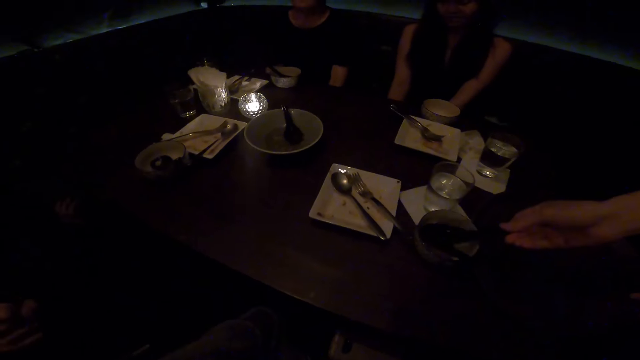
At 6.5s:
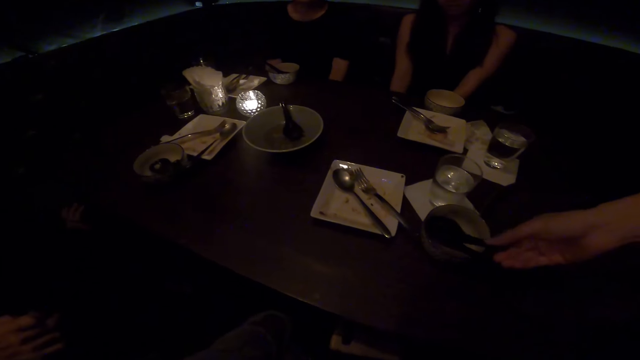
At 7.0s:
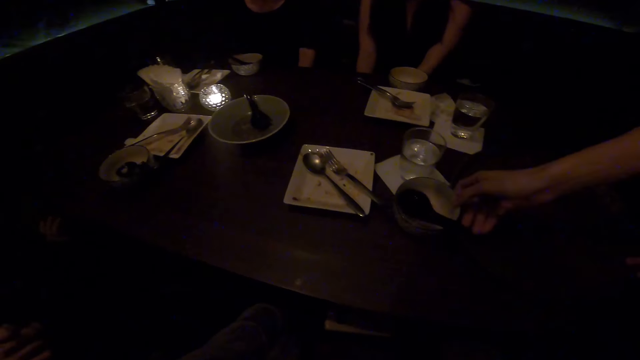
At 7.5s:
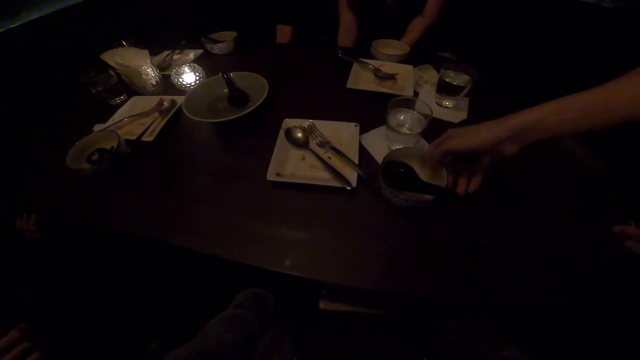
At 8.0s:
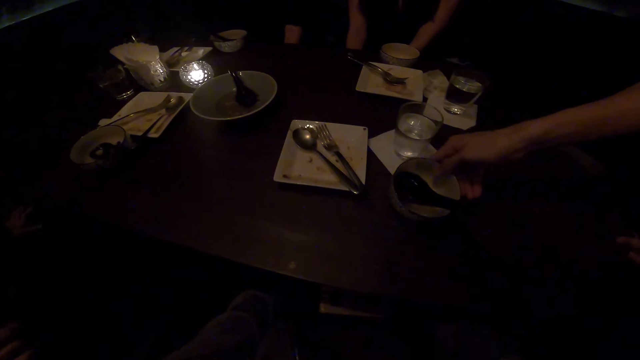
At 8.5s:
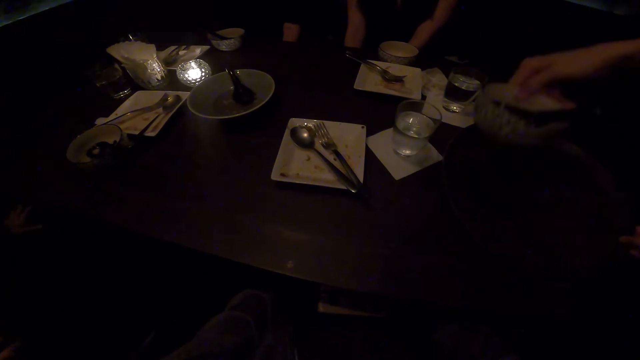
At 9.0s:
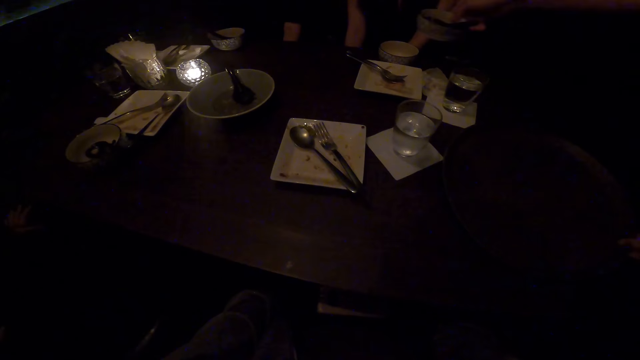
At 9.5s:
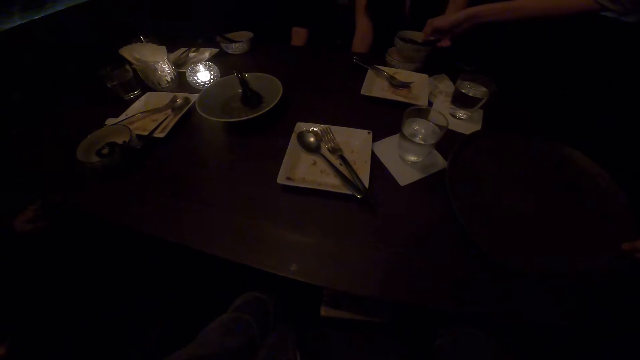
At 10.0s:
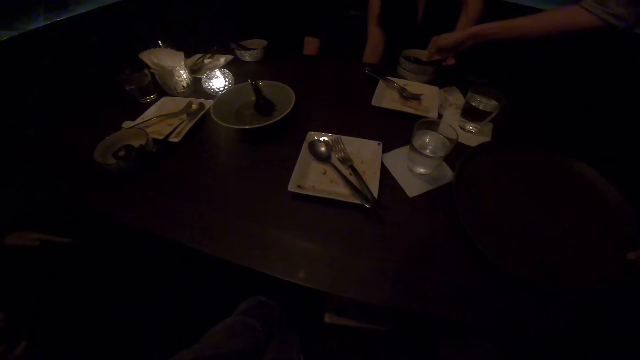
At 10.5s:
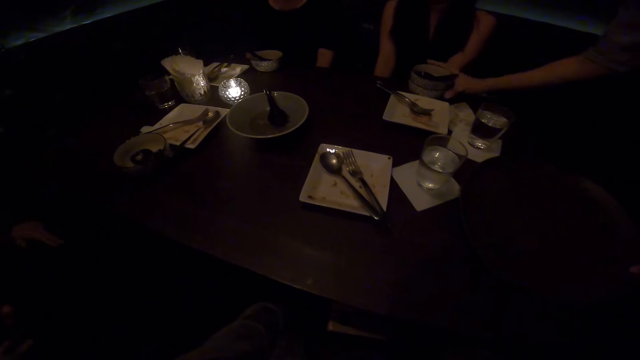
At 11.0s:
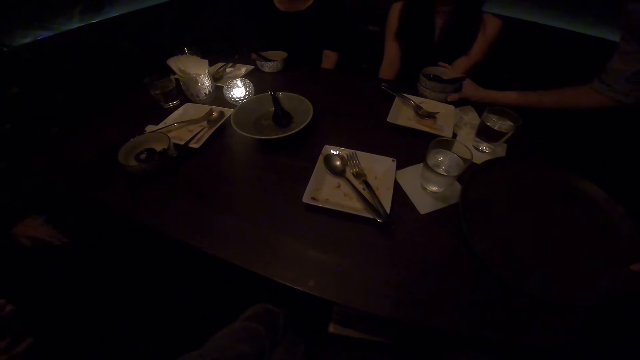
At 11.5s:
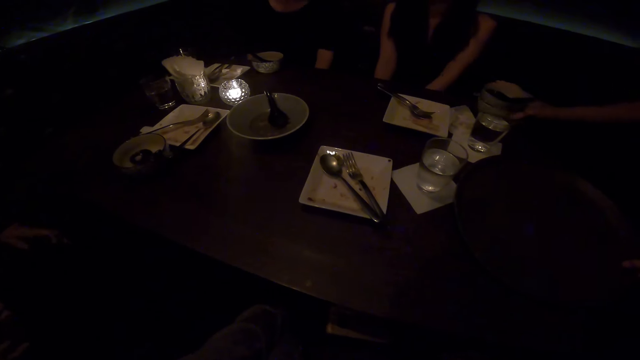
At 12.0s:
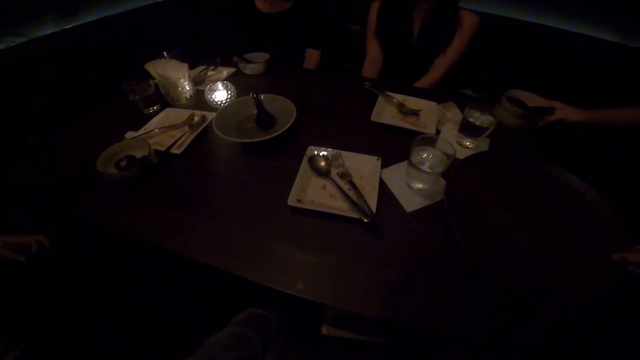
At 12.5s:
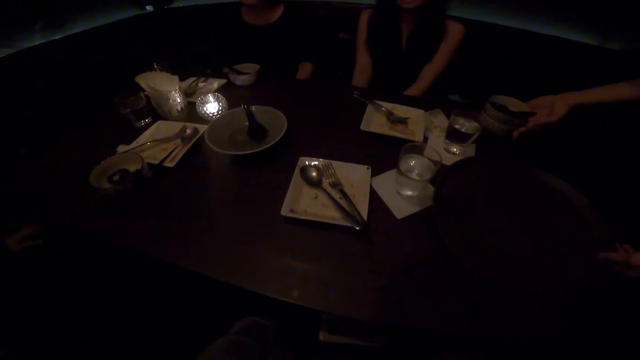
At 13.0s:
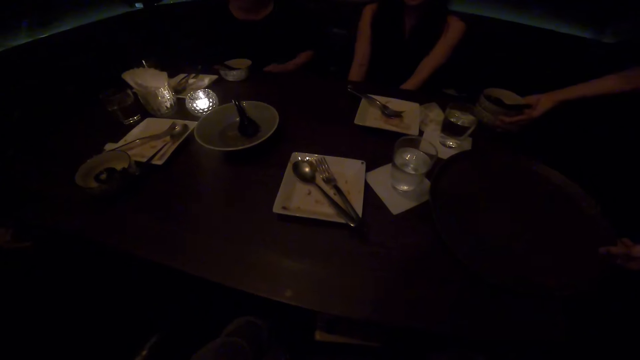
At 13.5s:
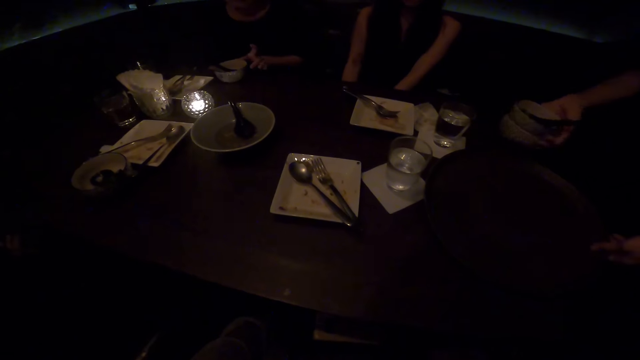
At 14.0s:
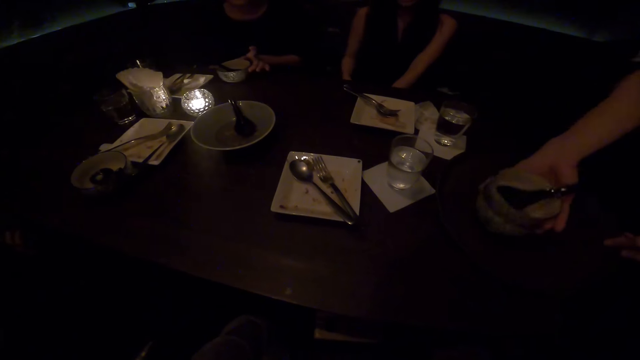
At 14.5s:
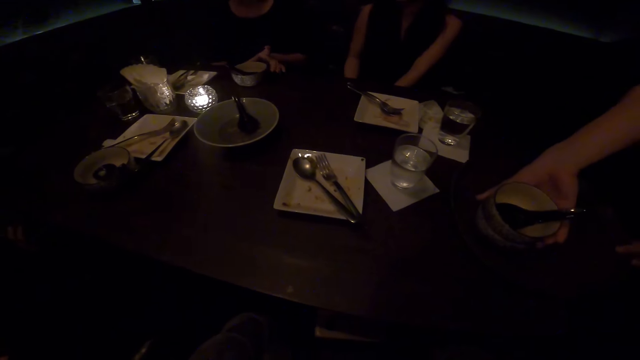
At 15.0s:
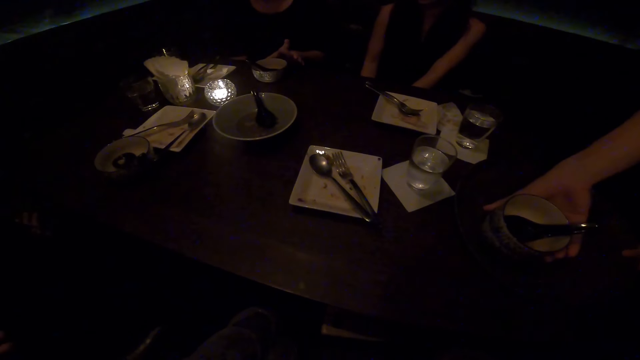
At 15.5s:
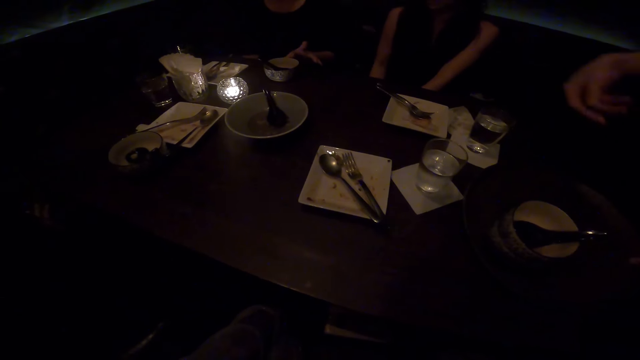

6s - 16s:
The woman drops the big spoon in a second small bowl. The woman carries the second small bowl. The woman collects the utensils. The woman stacks the small bowls. The woman drags the stack of small bowls across the table. The woman carries the stack of small bowls. The woman drops the stack of small bowls on the tray.

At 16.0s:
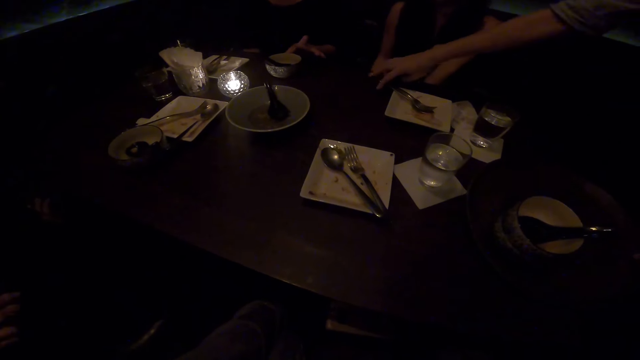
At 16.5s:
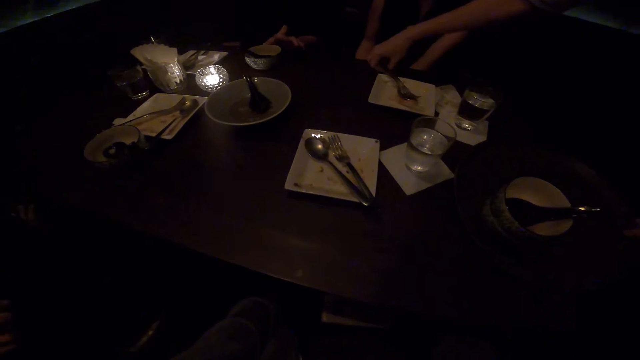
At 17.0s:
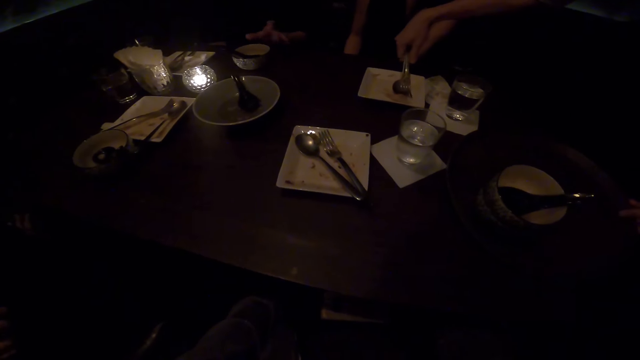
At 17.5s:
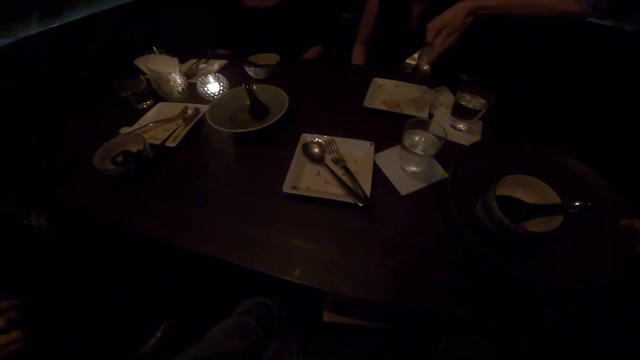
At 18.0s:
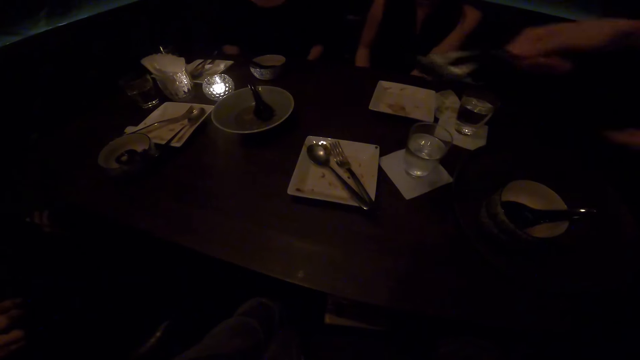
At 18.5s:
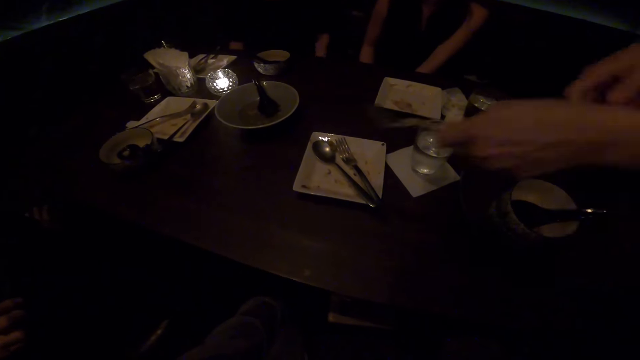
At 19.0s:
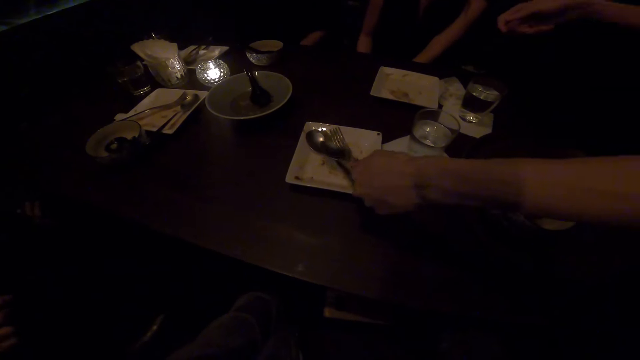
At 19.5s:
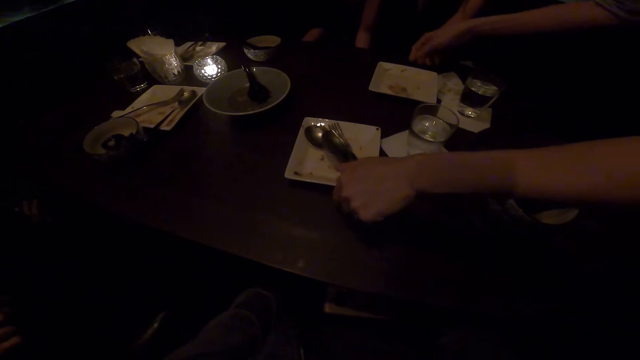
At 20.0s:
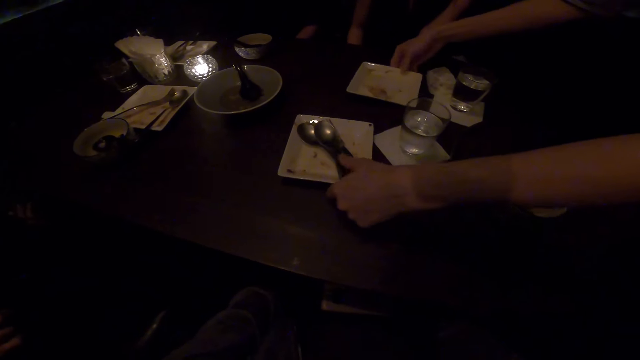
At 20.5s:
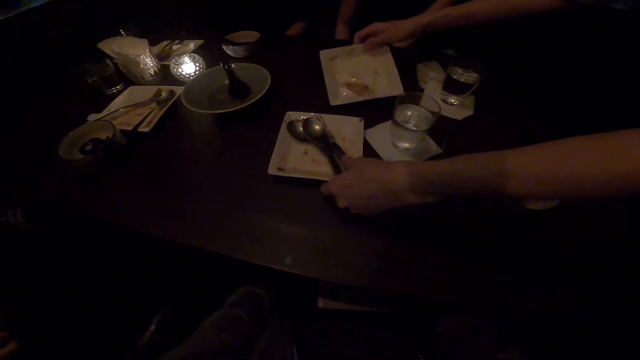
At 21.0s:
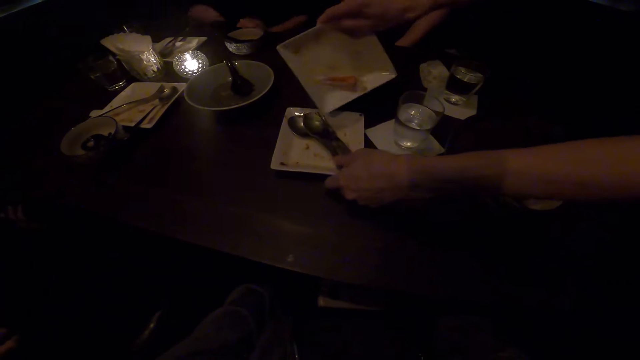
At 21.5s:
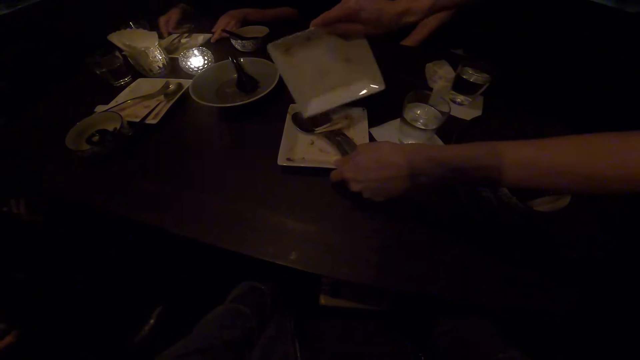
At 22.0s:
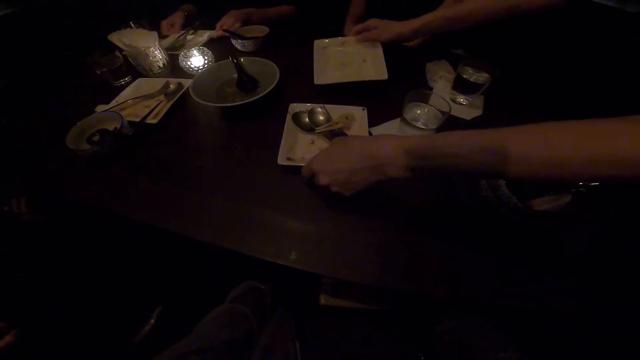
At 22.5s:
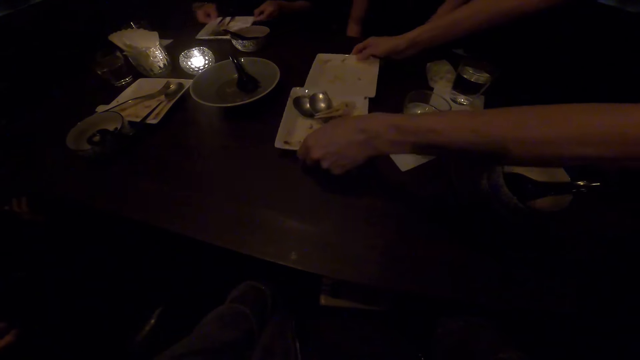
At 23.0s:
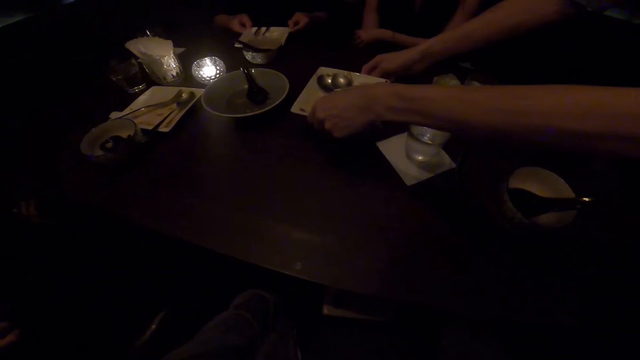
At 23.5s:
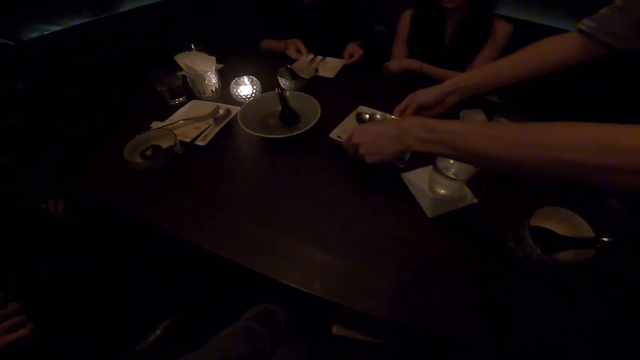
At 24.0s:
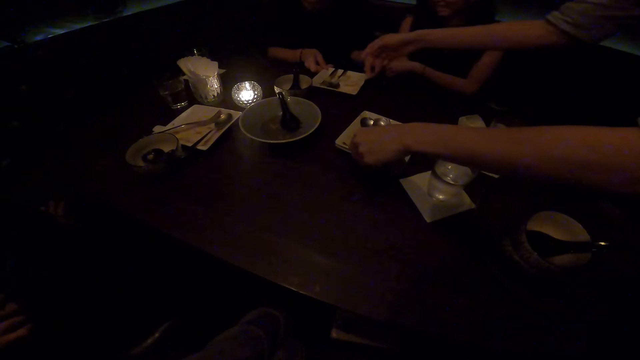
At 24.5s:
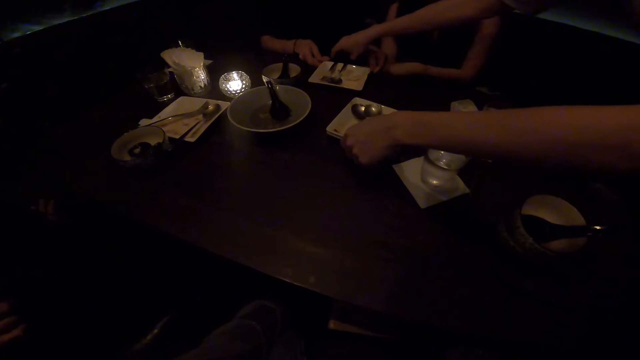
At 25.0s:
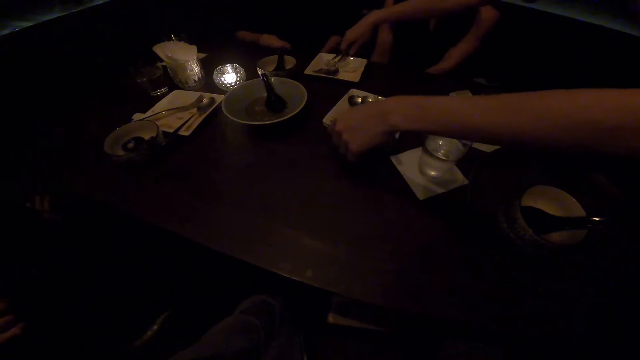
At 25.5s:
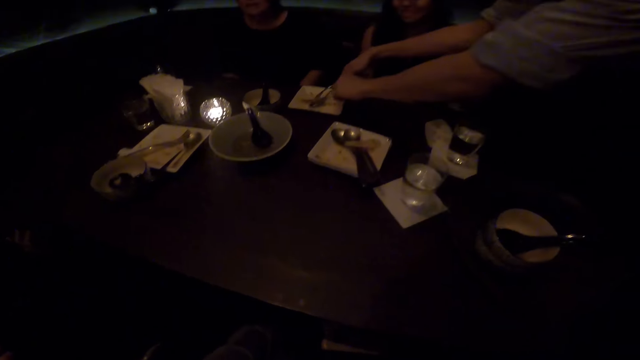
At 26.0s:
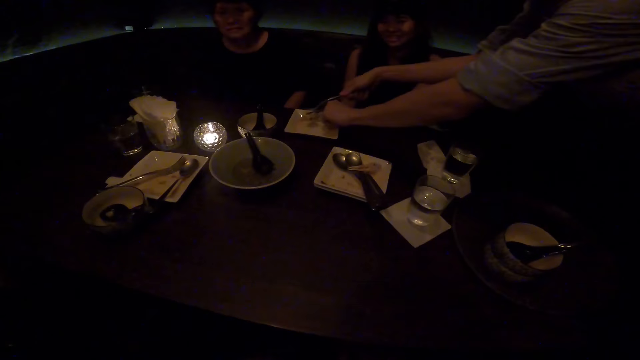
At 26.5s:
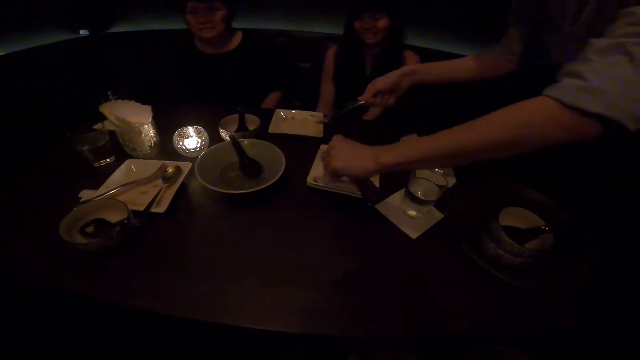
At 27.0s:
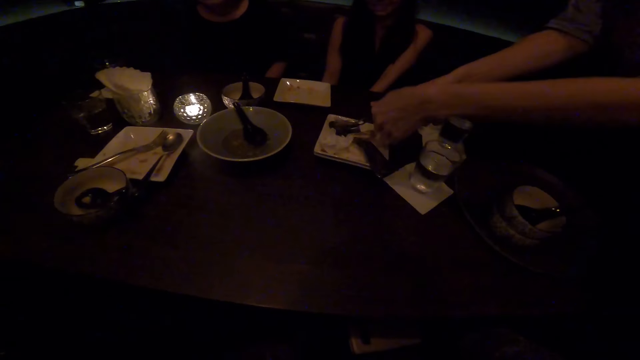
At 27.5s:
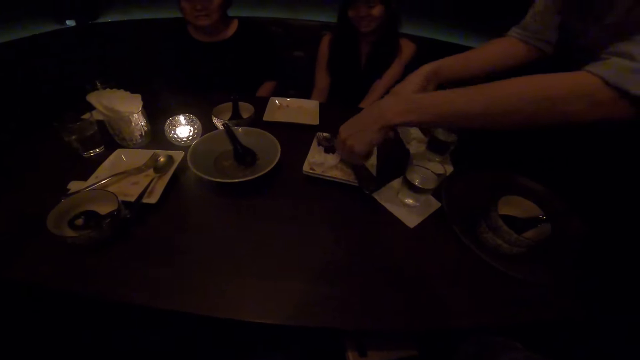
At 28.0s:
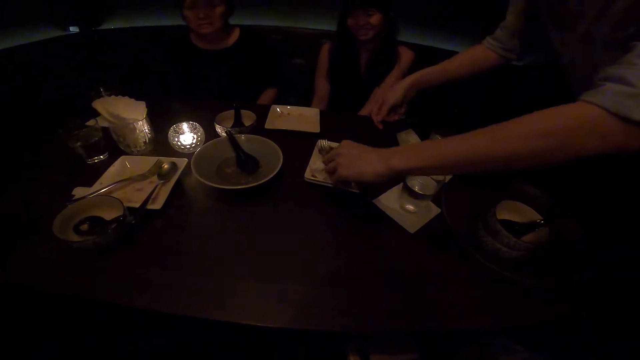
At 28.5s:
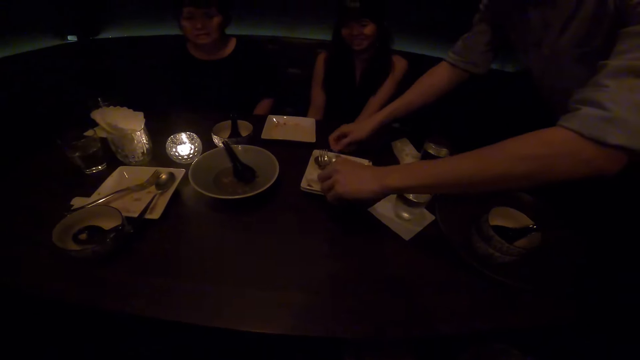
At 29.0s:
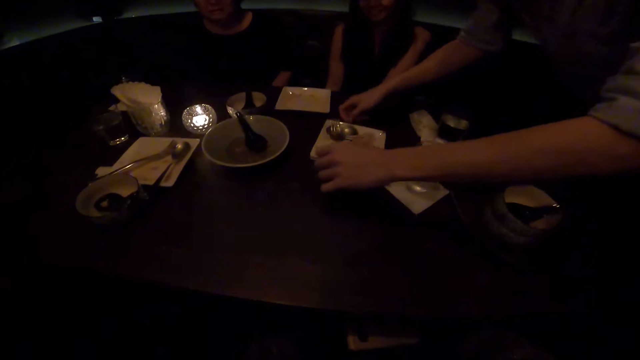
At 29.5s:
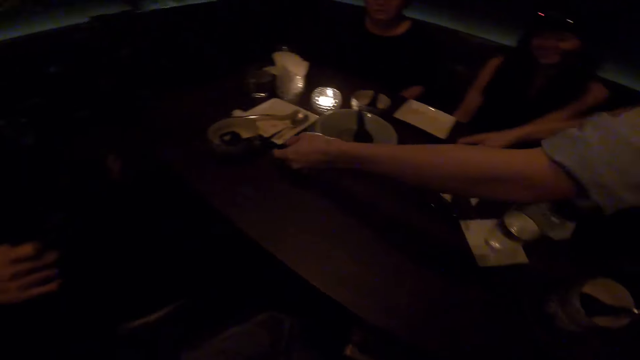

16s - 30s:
The woman picks up a stainless spoon and fork from a plate. The woman passes the stainless spoon and fork to her other hand. The woman drops the spoon and fork in a second plate. The woman picks up the second plate. The woman drops a bone from the second plate into the first plate. Another woman moves a plate across the table. The first woman stacks the plates. The first woman picks up a stainless spoon and fork from a third plate. The first woman passes the spoon in the third plate to her other hand. The first woman drops the spoon and fork in the stack of plates.
